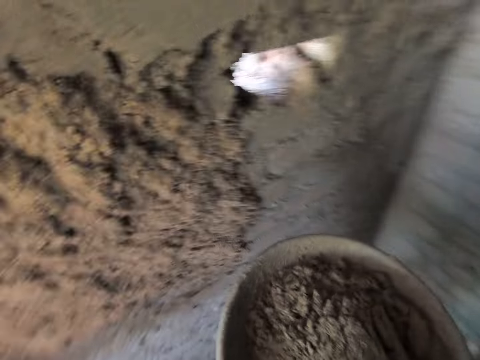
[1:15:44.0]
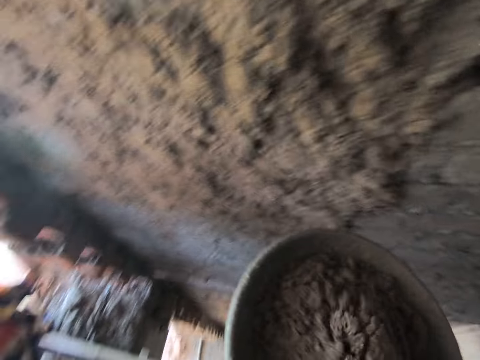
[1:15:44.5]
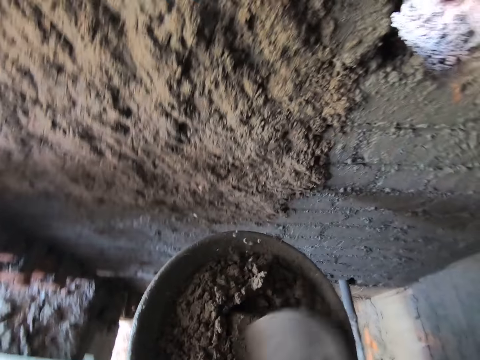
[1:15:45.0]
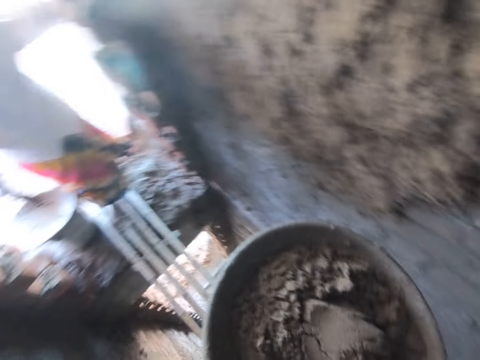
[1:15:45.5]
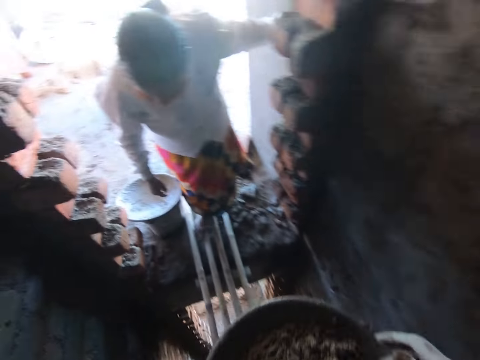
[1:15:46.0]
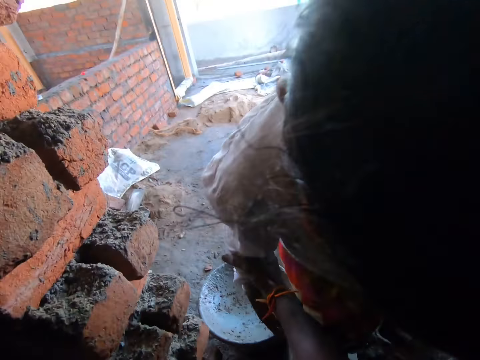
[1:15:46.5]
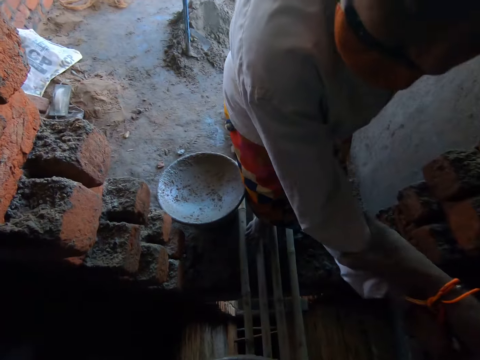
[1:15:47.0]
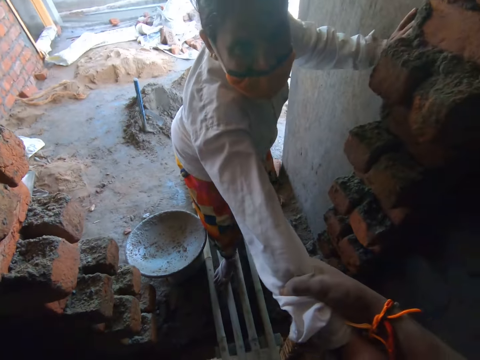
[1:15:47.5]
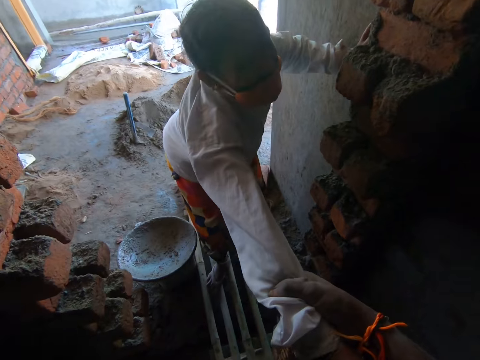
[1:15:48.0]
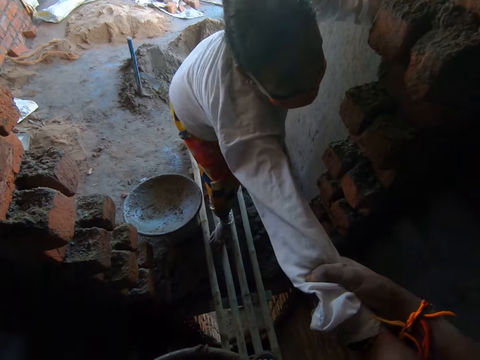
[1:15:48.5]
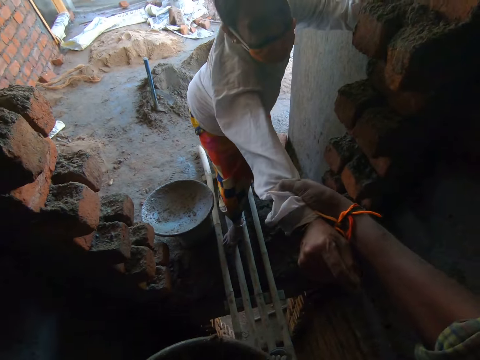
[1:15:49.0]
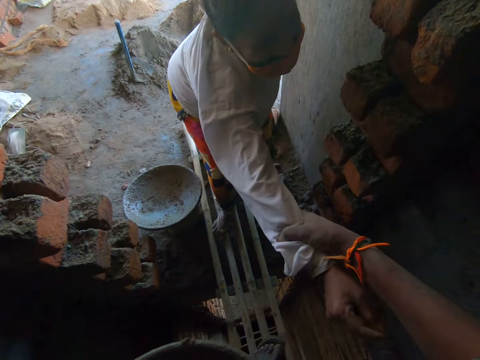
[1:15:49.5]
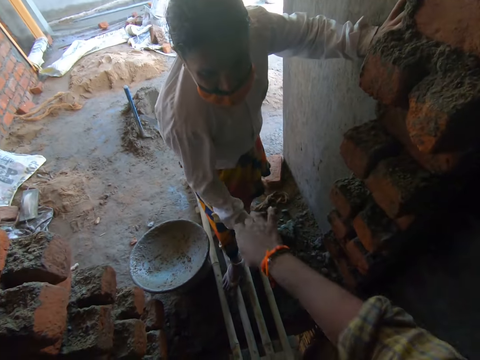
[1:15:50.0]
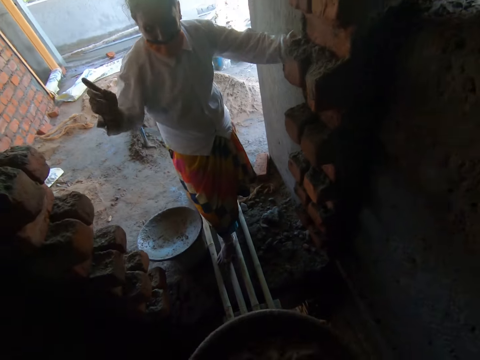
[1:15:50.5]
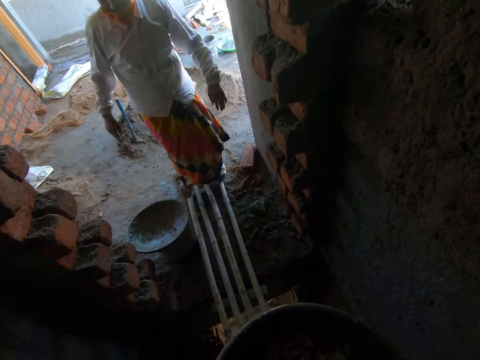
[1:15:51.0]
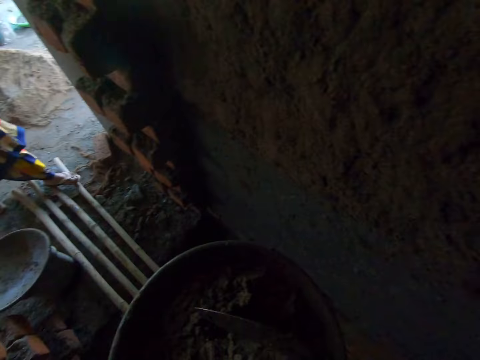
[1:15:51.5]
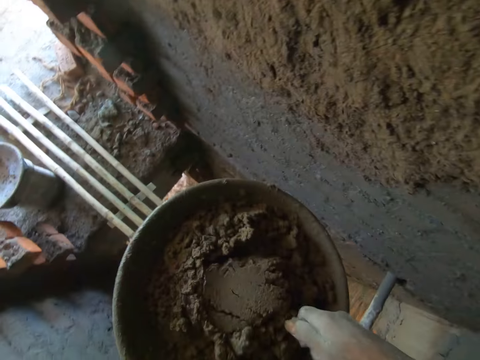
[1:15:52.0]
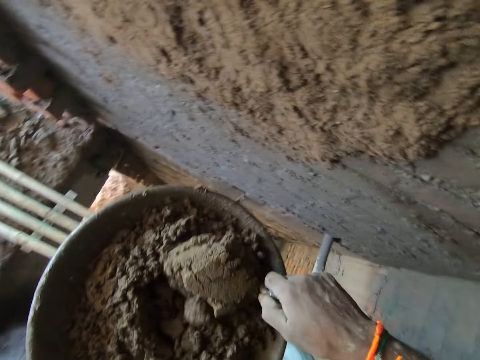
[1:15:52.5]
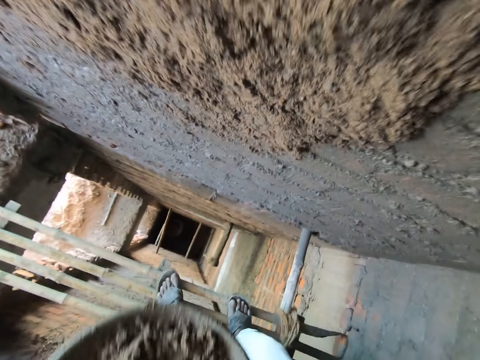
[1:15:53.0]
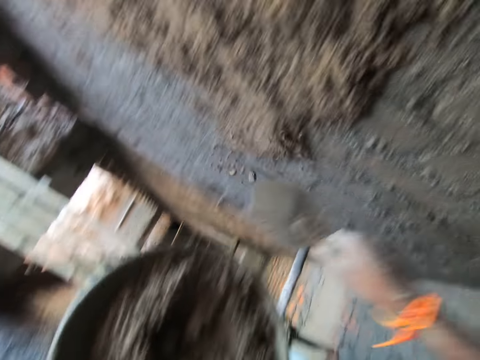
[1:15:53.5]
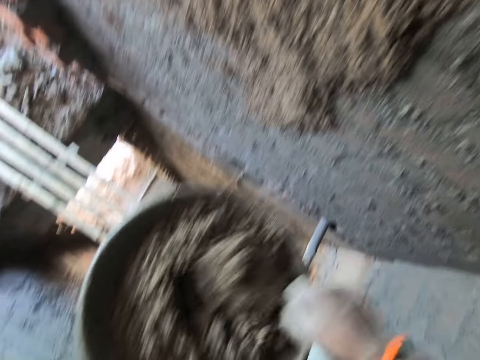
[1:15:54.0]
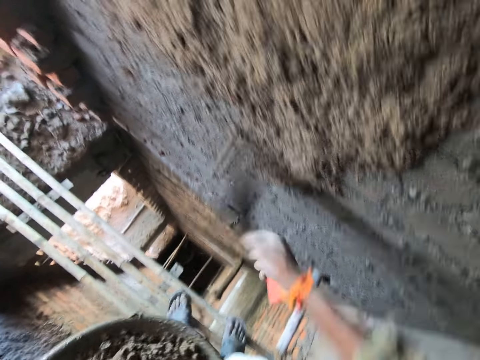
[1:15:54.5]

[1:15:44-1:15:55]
The camera wearer turns the concrete in the mortar pan with the brick trowel in his right hand. He grabs a woman's arm. He pulls the woman's right hand with his right hand. He drops the woman's right hand. He picks up the trowel from the mortar pan with his right hand. He scoops the concrete from the mortar pan with the trowel in his right hand. He applies the concrete on the wall with the trowel in his right hand.

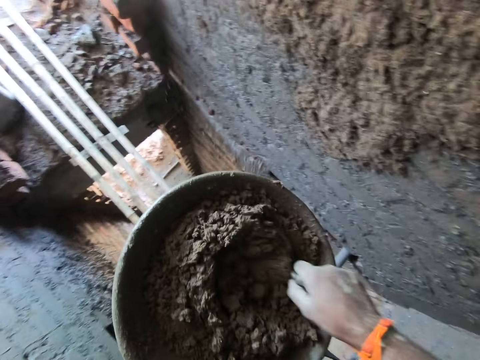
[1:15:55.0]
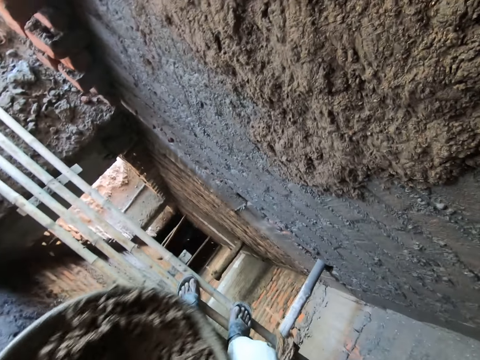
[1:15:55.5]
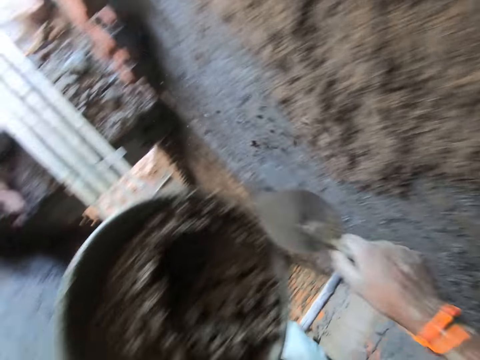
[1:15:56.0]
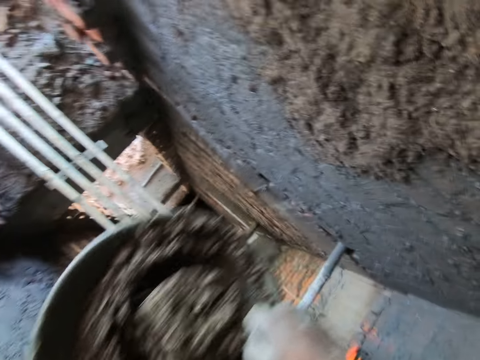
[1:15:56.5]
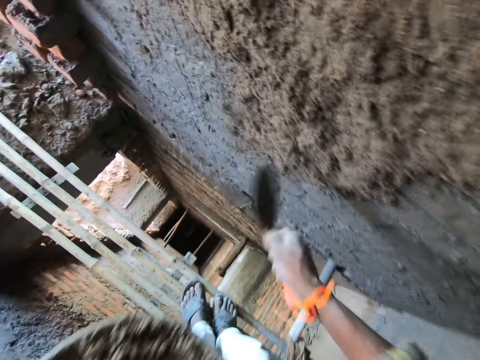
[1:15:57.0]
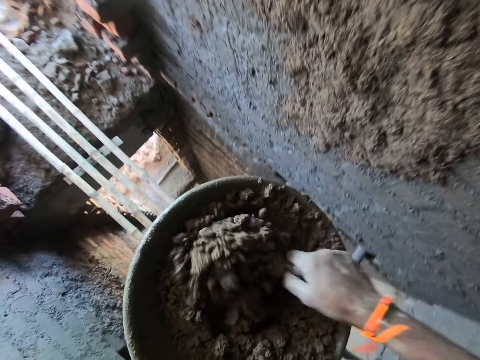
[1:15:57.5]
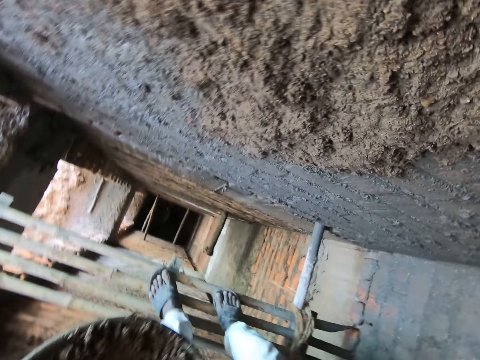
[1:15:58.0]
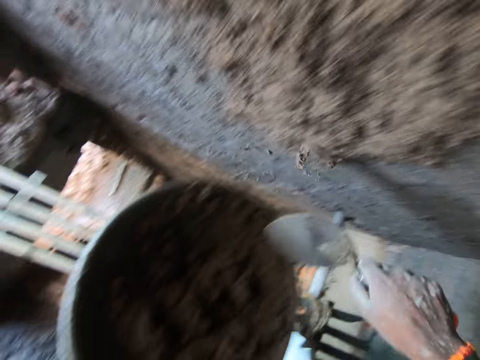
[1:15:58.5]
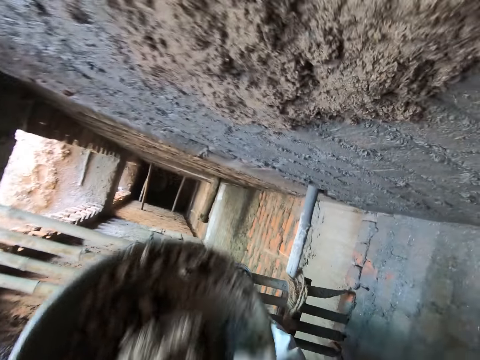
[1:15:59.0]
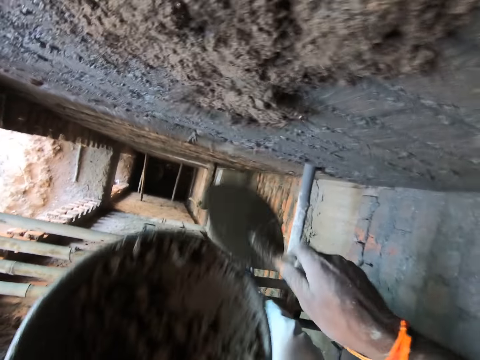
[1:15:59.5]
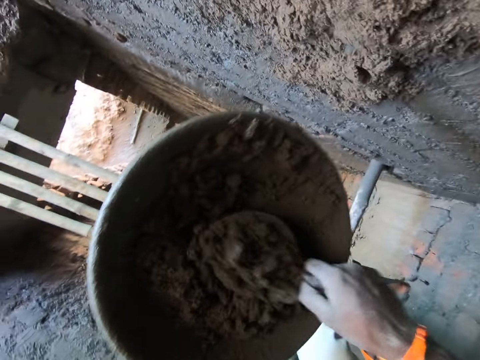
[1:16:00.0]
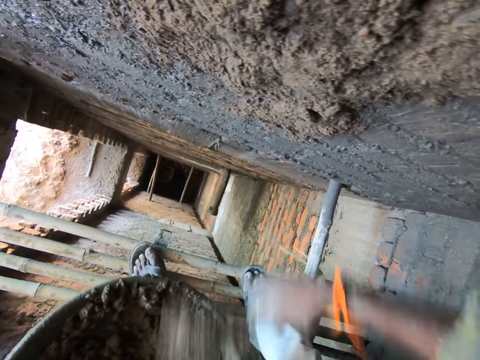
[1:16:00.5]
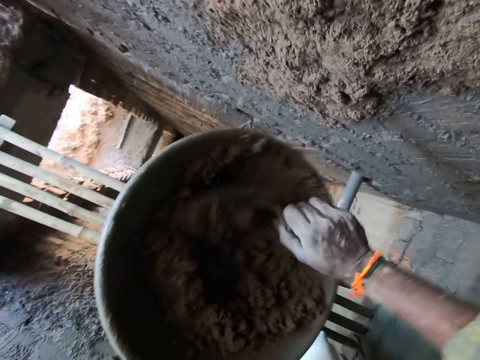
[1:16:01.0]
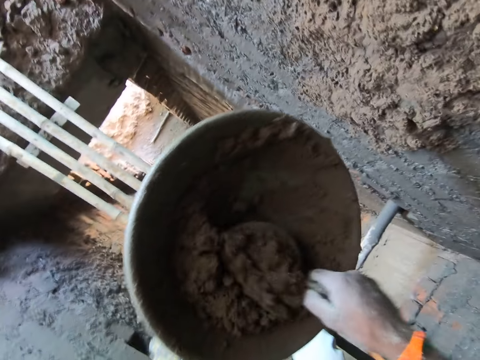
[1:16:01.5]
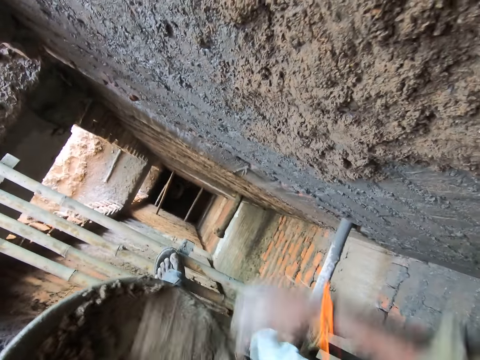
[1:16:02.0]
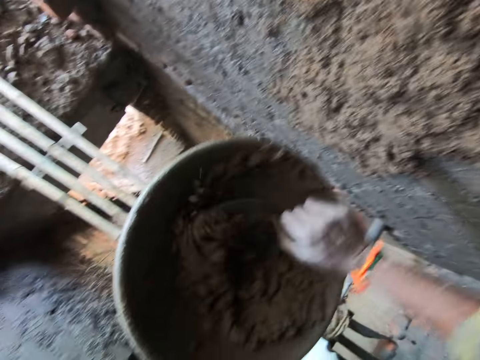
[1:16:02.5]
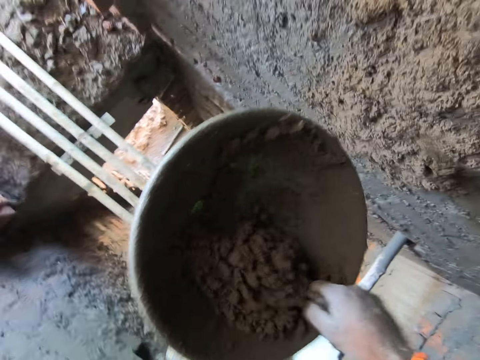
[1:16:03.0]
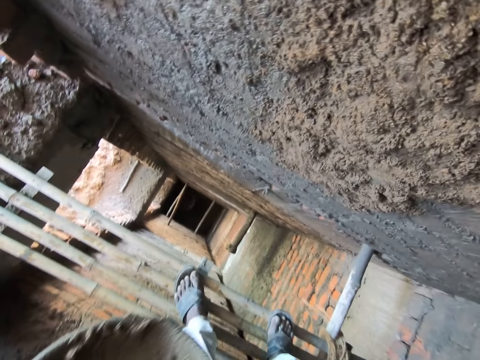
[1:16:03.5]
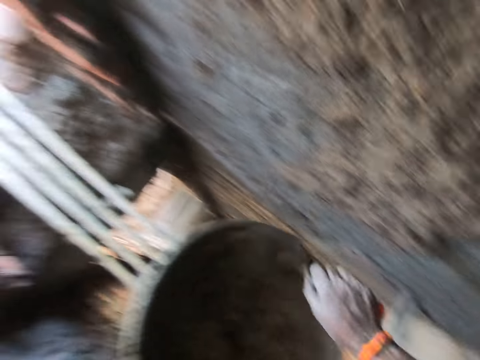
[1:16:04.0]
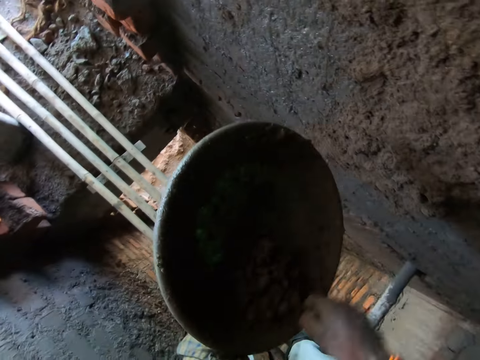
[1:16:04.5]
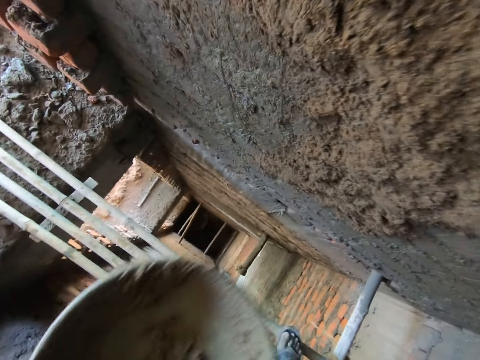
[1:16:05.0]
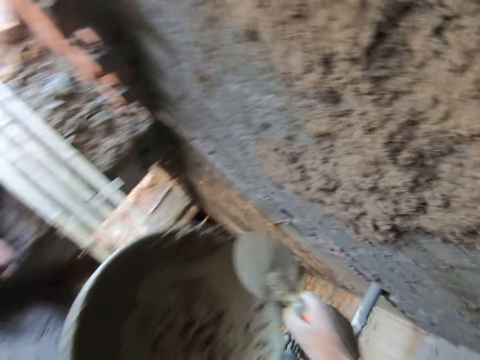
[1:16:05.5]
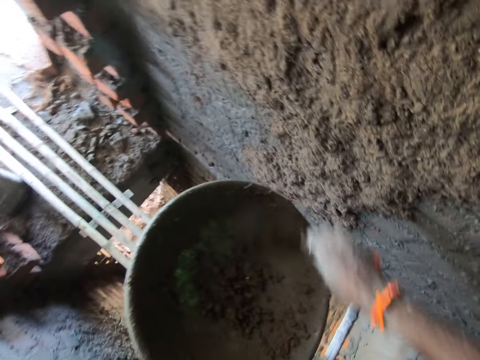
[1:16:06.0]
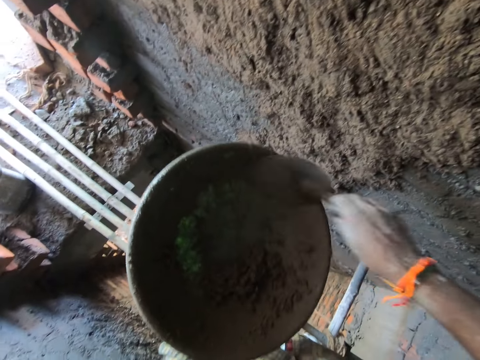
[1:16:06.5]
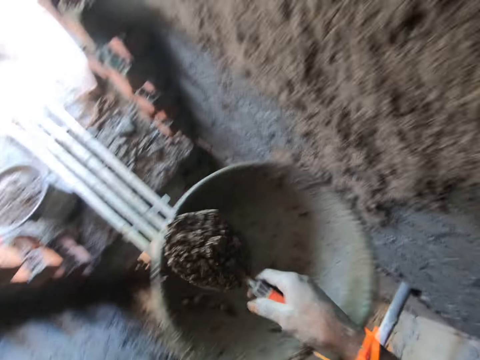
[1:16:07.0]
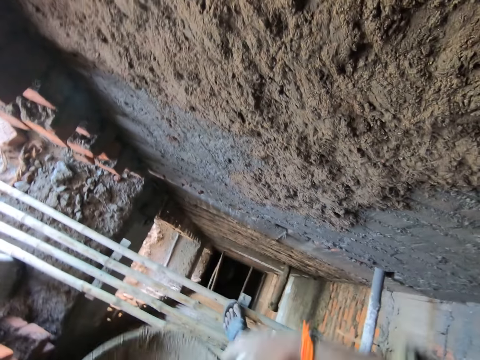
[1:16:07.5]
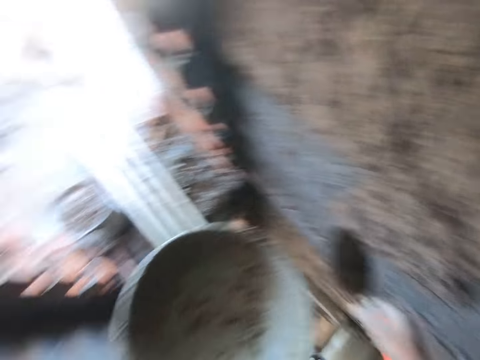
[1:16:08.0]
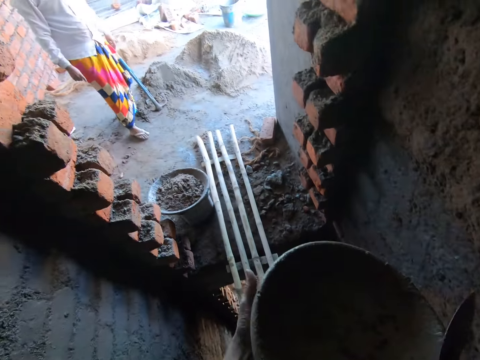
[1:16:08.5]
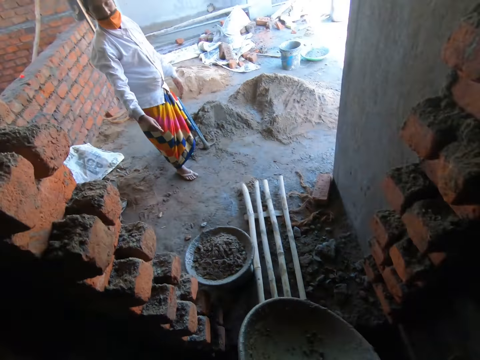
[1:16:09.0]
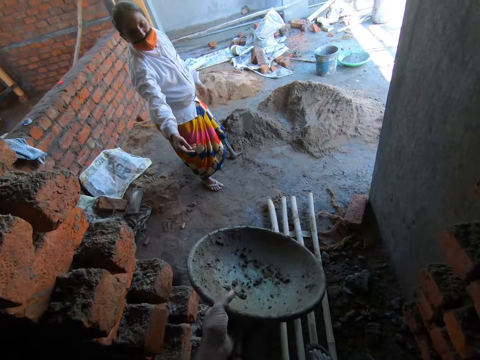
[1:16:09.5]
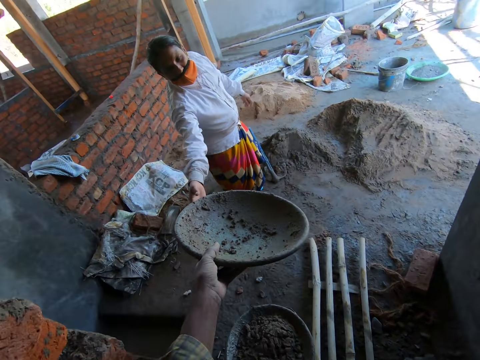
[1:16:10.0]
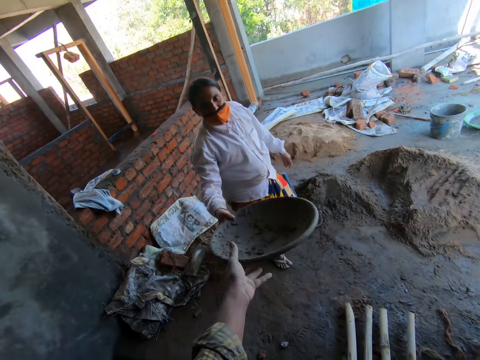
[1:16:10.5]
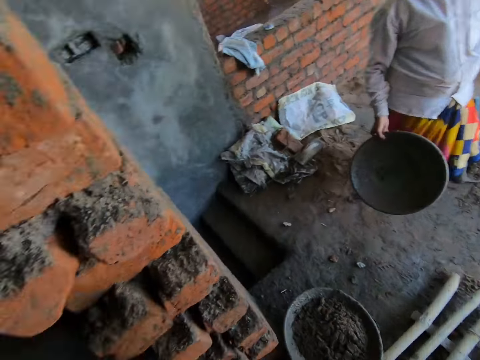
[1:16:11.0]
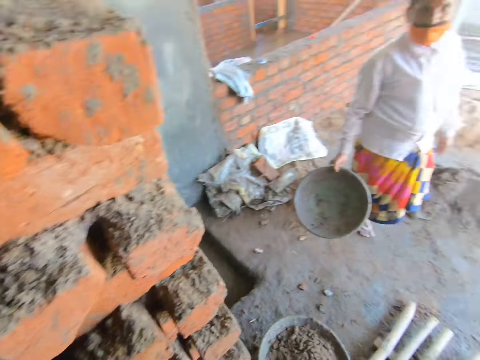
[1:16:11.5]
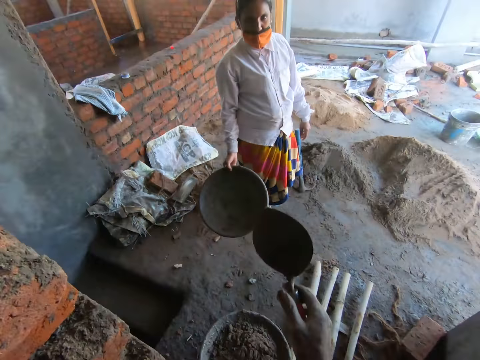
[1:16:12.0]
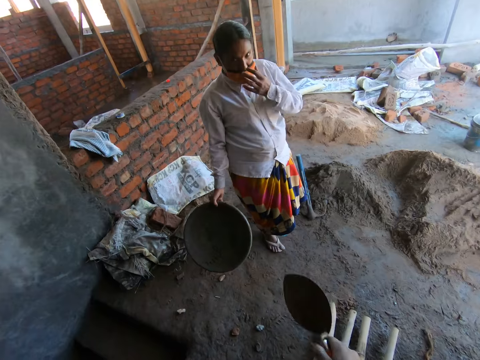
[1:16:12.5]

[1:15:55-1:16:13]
The camera wearer scoops concrete from the mortar pan with the trowel in his right hand. He applies the concrete on the wall with the trowel in his right hand. He scoops the concrete from the mortar pan with the trowel in his right hand. He applies the concrete on the wall with the trowel in his right hand. He scoops the concrete from the mortar pan with the trowel in his right hand. He applies the concrete on the wall with the trowel in his right hand. He scoops the concrete from the mortar pan with the trowel in his right hand. He applies the concrete on the wall with the trowel in his right hand. He scoops the concrete from the mortar pan with the trowel in his right hand. He applies the concrete on the wall with the trowel in his right hand. He scoops the concrete from the mortar pan with the trowel in his right hand. He applies the concrete on the wall with the trowel in his right hand. He scoops the concrete from the mortar pan with the trowel in his right hand. He applies the concrete on the wall with the trowel in his right hand. He scoops the concrete from the mortar pan with the trowel in his right hand. He applies the concrete on the wall with the trowel in his right hand. He scoops the concrete from the mortar pan with the trowel in his right hand. He applies the concrete on the wall with the trowel in his right hand. He holds the mortar pan with his hands. He gives a woman a metal basin. The woman collects the mortar pan from the camera wearer with her right hand. The camera wearer converses with the woman.
